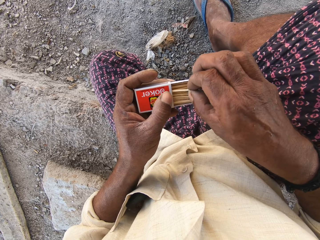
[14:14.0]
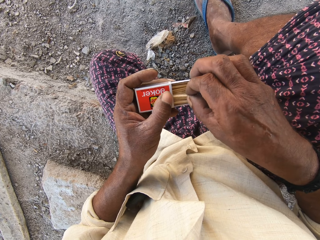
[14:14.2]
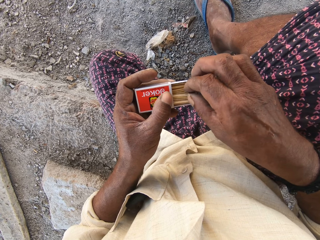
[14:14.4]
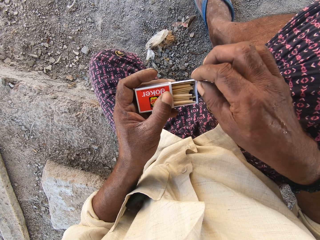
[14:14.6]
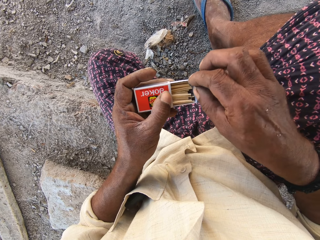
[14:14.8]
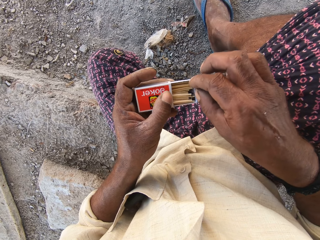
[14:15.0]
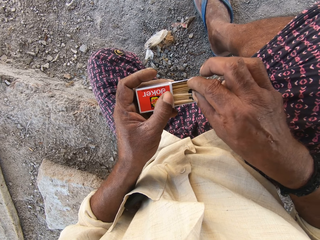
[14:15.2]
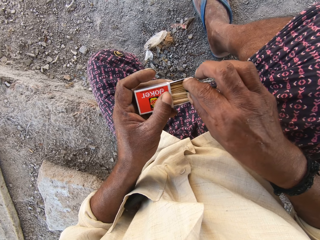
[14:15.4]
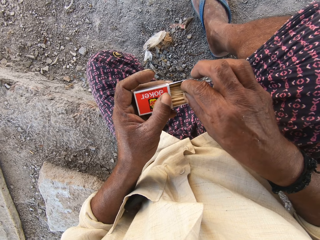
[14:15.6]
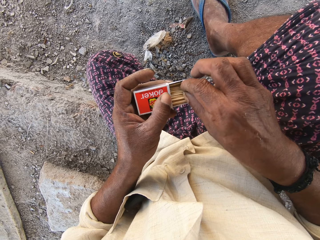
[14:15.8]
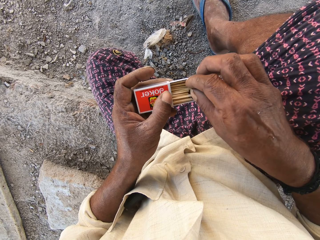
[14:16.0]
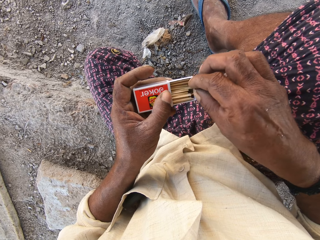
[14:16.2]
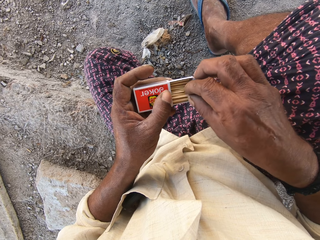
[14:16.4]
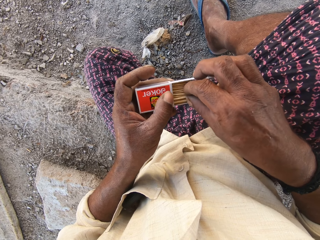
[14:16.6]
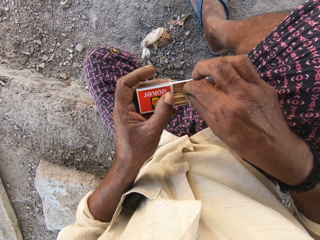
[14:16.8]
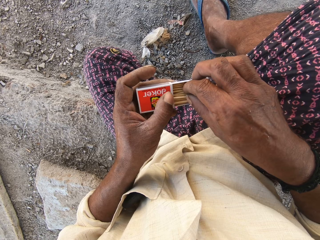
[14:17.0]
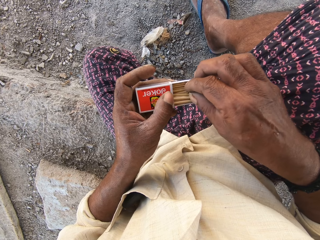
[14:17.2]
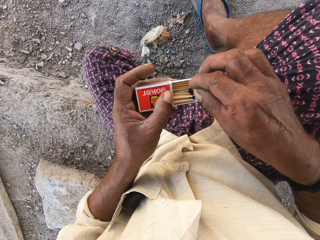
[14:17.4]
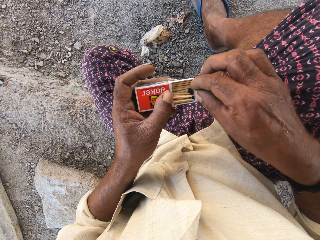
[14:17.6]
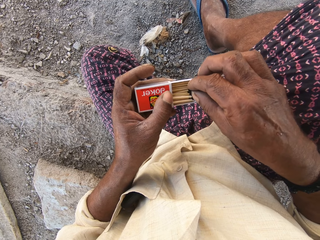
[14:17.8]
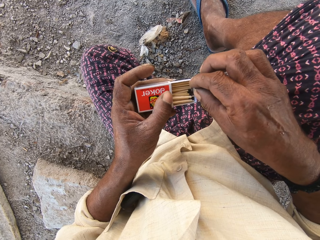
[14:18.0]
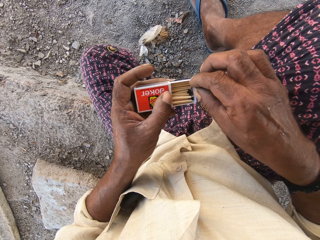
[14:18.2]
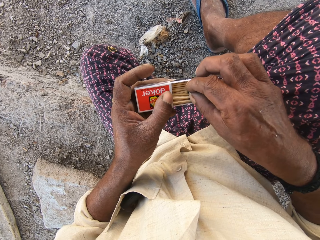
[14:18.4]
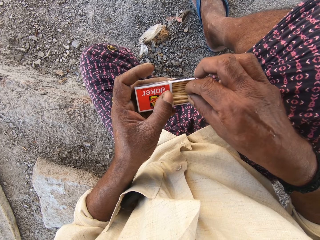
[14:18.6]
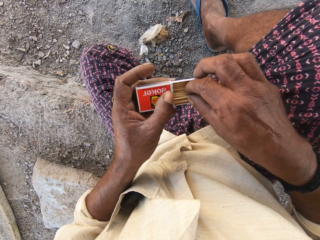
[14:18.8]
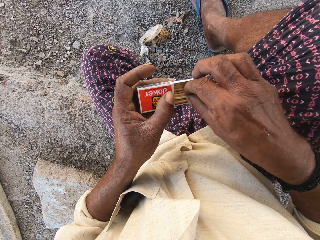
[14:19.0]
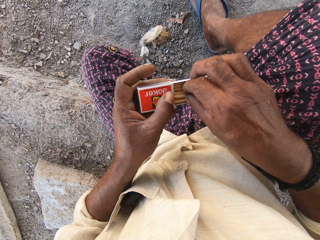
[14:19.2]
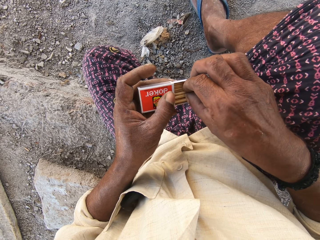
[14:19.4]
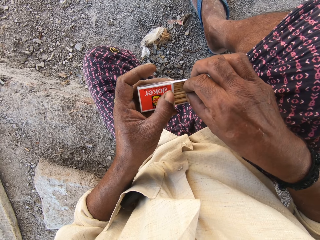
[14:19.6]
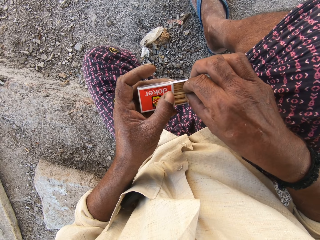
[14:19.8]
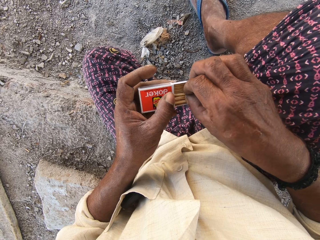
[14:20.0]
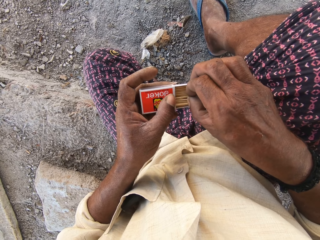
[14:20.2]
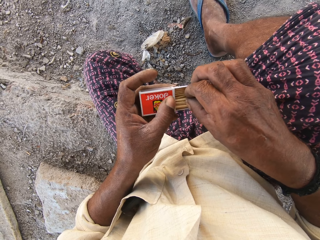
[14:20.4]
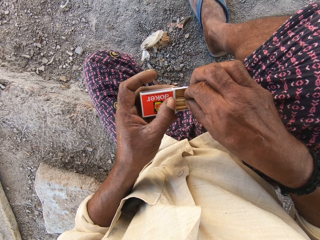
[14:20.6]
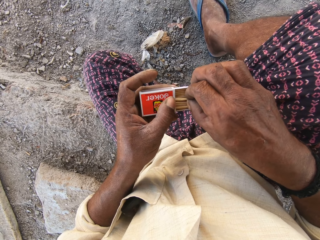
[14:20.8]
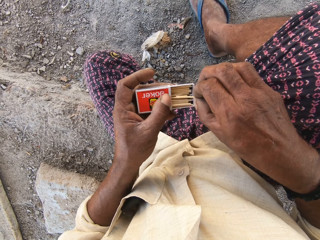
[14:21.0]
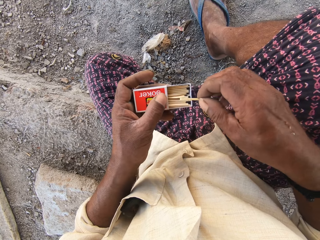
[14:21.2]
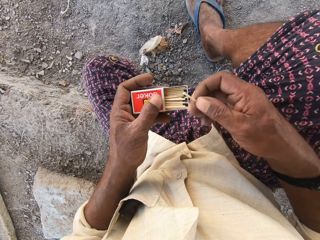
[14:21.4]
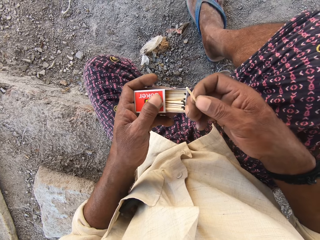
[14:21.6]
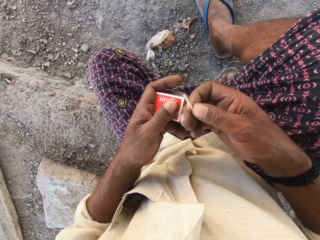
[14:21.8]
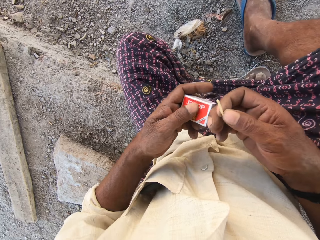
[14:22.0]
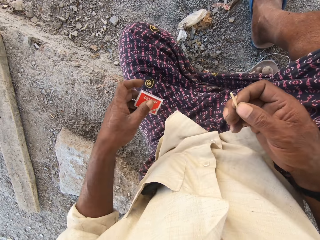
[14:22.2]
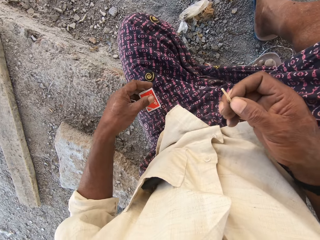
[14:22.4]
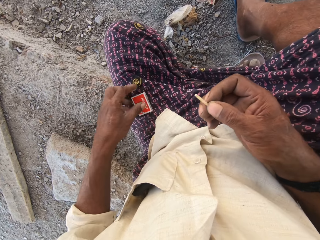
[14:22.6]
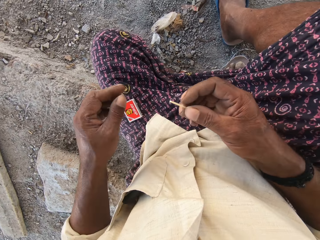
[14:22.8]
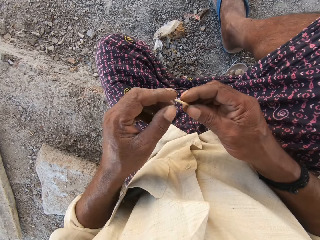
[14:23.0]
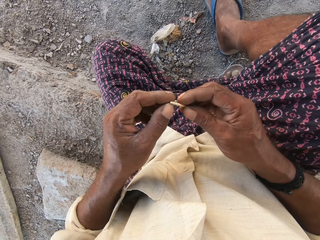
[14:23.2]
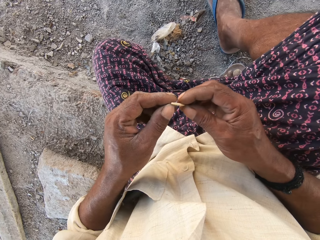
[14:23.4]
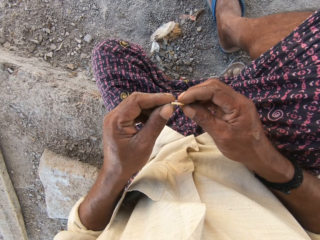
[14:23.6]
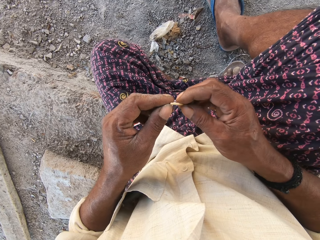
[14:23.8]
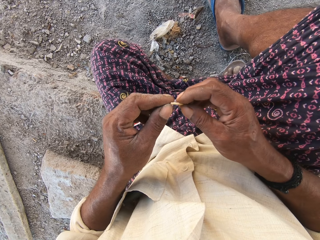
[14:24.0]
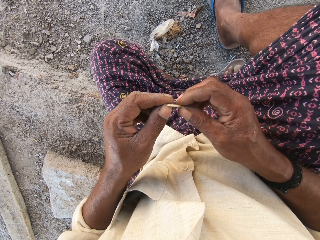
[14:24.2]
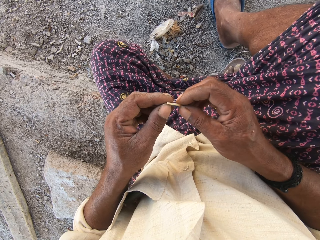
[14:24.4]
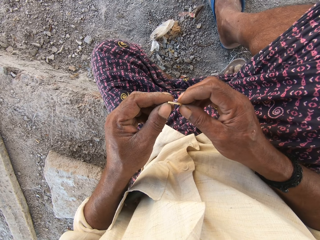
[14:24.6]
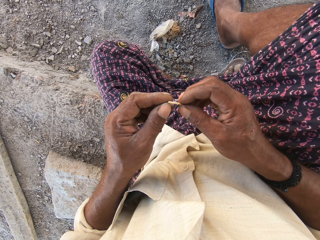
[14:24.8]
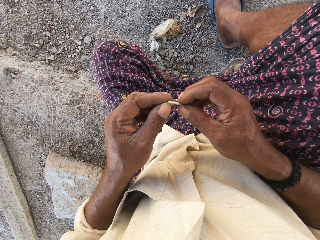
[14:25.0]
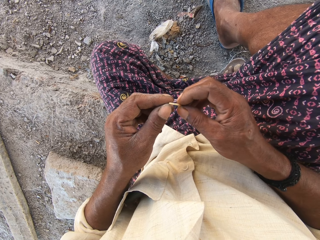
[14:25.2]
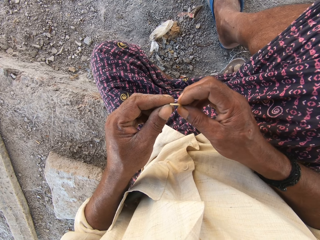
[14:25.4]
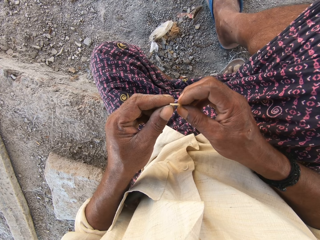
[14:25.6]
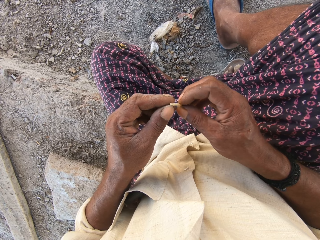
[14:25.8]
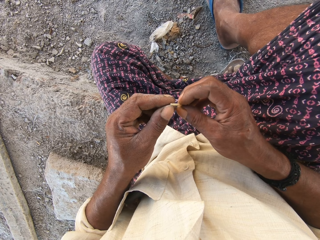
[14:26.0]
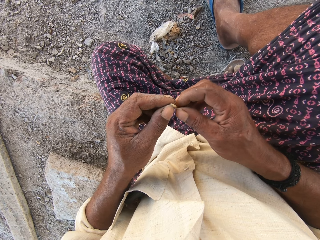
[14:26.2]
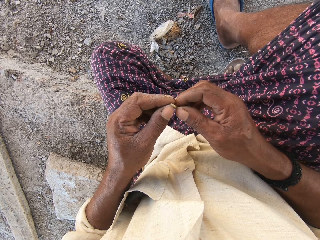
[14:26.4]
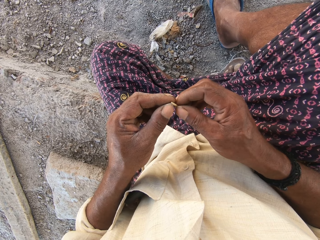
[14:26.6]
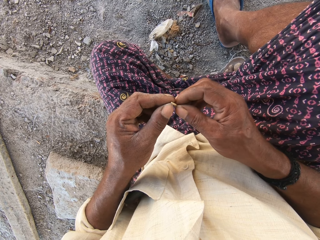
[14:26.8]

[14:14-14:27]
The camera wearer removes a match stick from the match box with his right hand. He closes the match box in his left hand with his right hand. He places the match box in his left hand on his lap. He places his left hand on the match stick in his right hand. He holds the match stick.

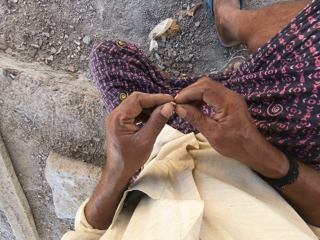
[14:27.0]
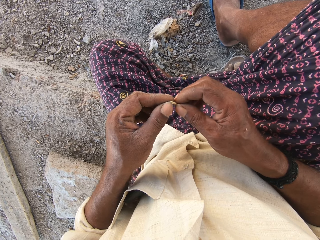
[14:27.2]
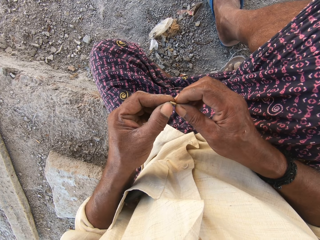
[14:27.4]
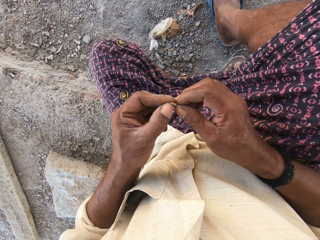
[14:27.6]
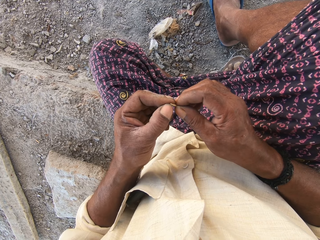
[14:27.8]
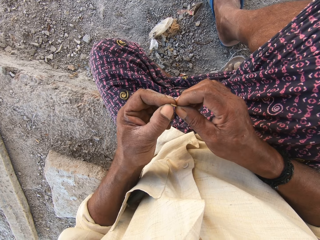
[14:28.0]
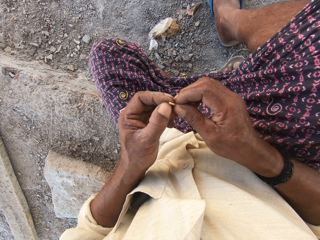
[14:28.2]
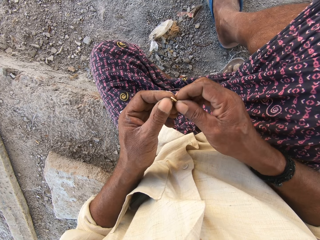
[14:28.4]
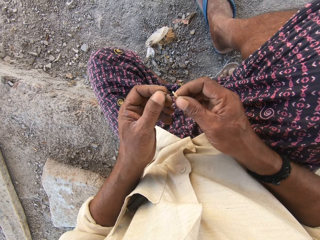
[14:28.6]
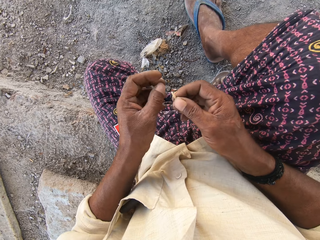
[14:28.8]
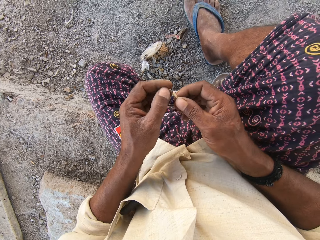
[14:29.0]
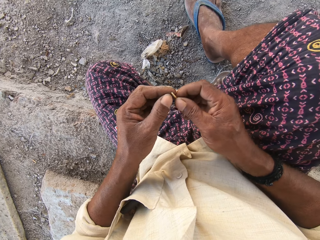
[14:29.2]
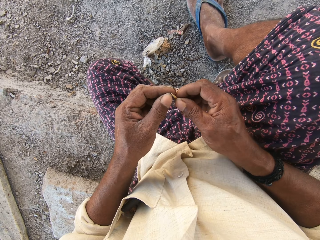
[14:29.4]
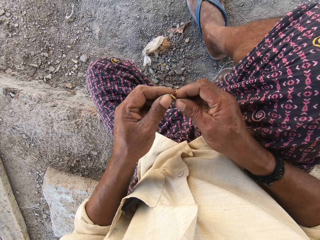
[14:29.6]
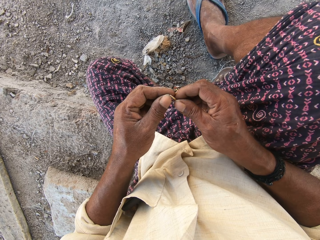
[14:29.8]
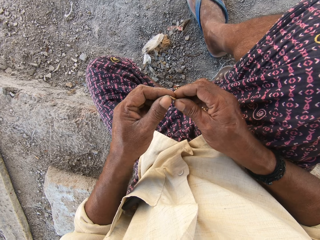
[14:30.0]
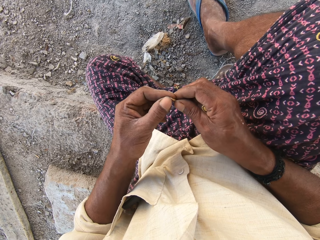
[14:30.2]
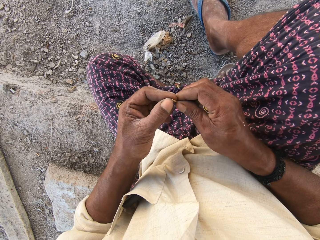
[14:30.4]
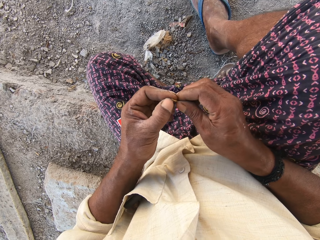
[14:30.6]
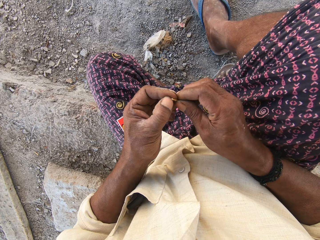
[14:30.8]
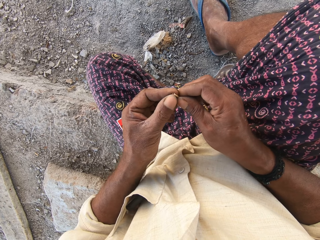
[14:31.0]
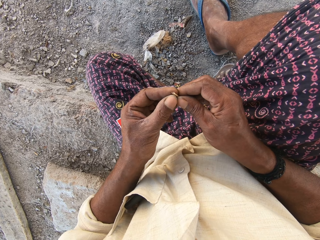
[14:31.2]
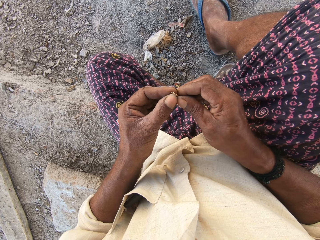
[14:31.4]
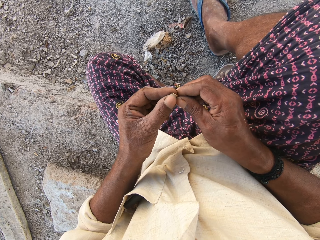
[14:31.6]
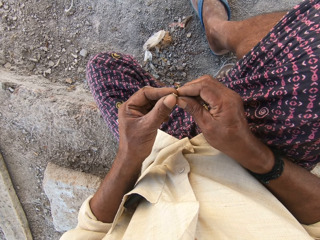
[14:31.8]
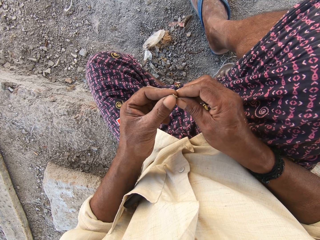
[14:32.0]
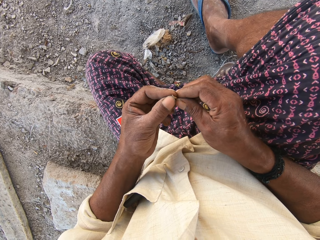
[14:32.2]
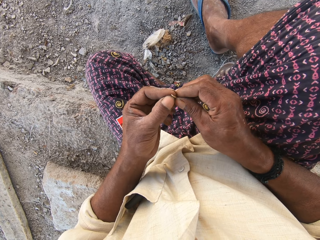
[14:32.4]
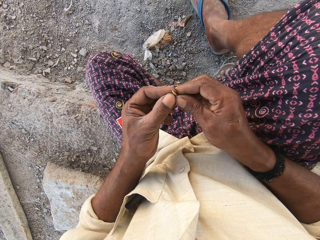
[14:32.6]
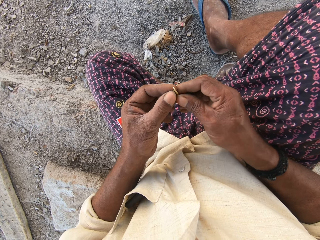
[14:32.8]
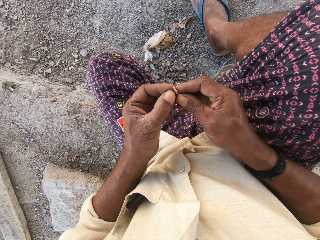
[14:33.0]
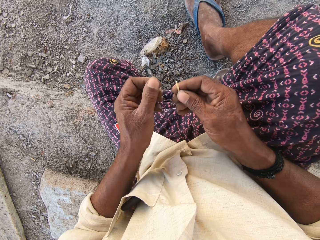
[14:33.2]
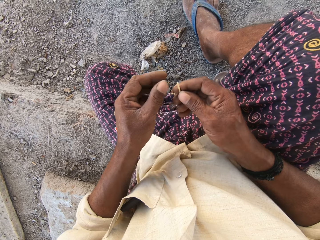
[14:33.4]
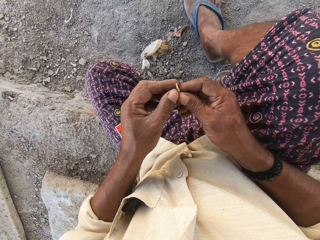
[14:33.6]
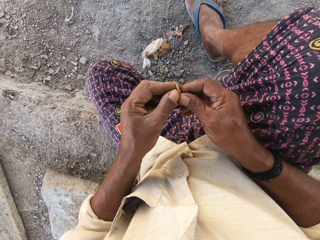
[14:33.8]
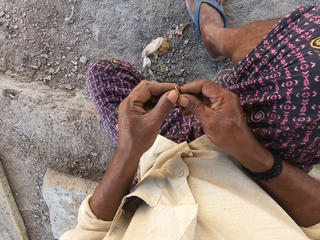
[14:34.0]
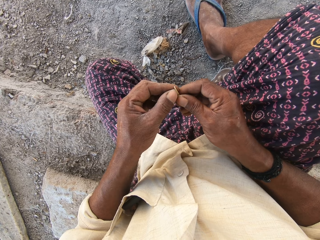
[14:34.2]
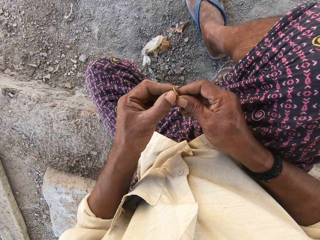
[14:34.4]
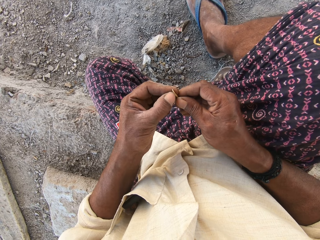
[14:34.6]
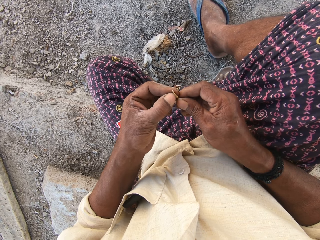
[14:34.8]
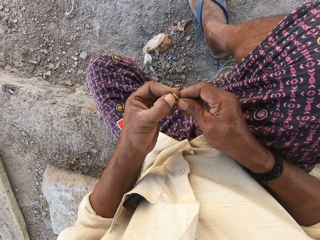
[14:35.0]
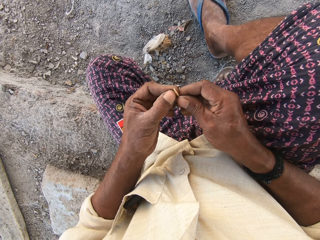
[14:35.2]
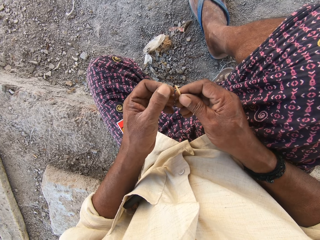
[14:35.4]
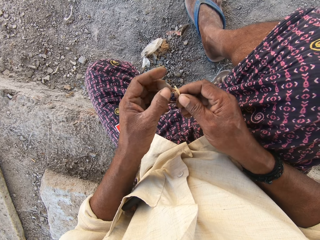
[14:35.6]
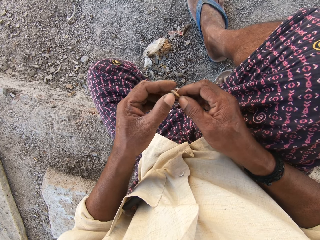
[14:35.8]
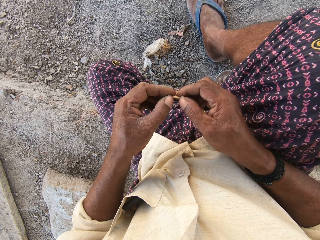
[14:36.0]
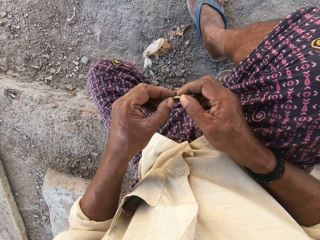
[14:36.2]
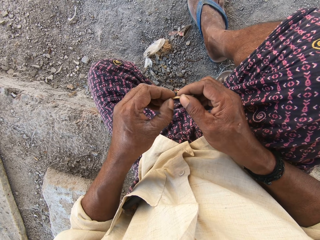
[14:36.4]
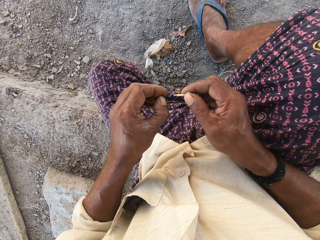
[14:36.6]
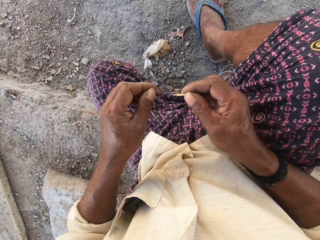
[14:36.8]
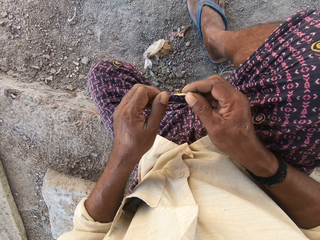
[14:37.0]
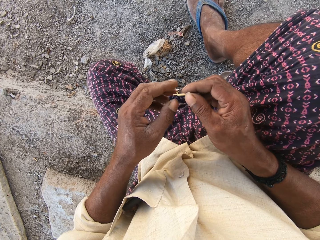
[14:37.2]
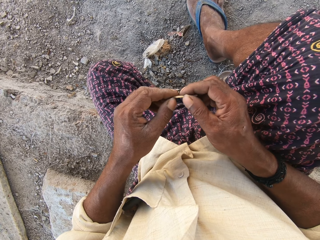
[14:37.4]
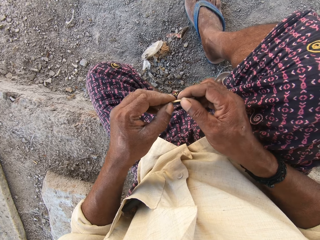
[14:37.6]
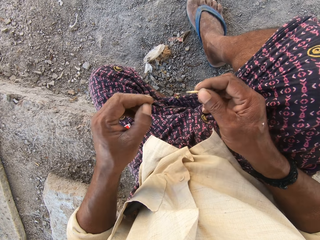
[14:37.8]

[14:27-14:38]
The camera wearer peels off part of the match stick in his right hand with his left hand. He drops a piece of wood from the match stick. He raises his left hand to his face.
